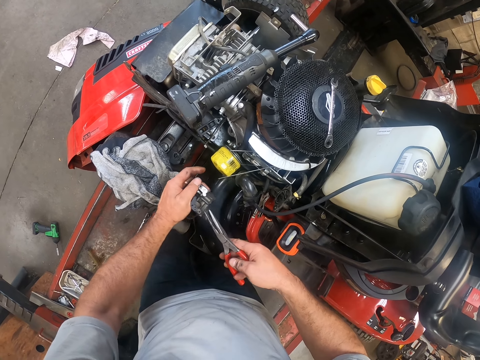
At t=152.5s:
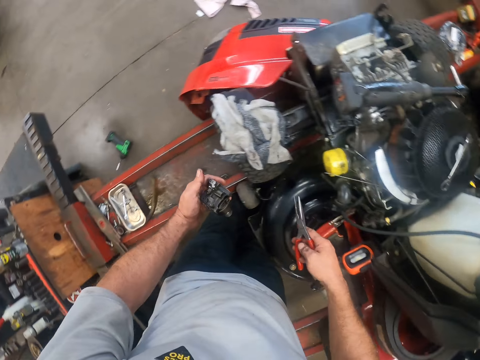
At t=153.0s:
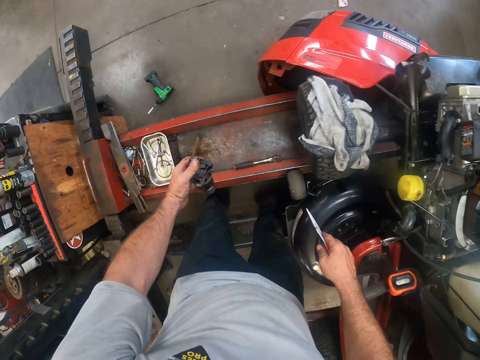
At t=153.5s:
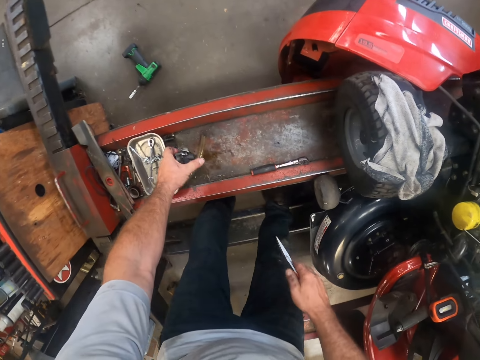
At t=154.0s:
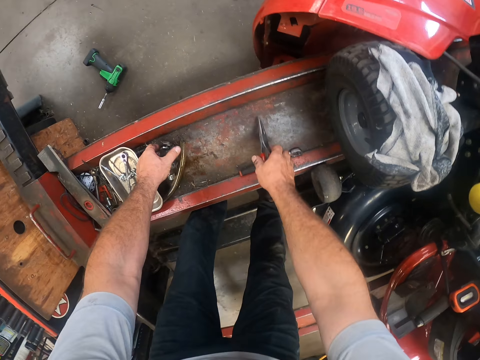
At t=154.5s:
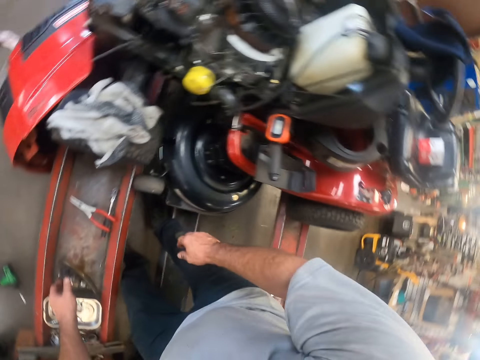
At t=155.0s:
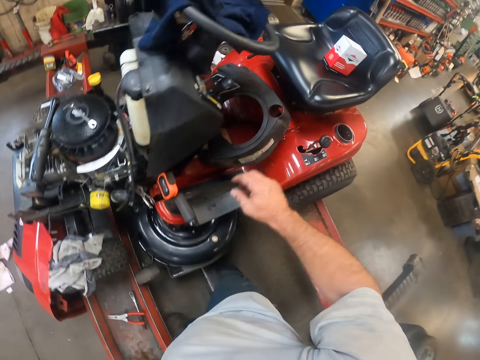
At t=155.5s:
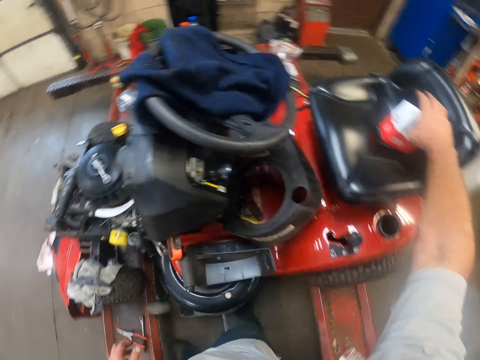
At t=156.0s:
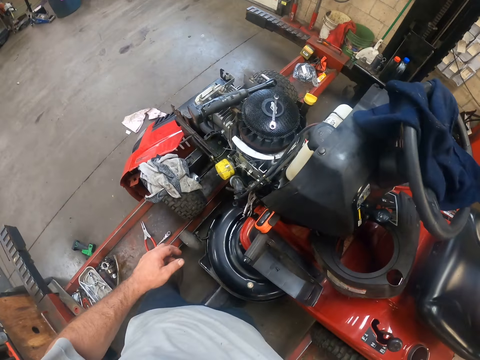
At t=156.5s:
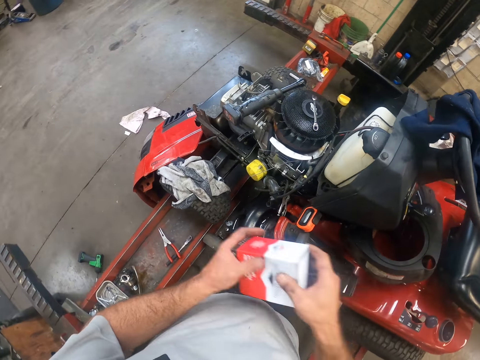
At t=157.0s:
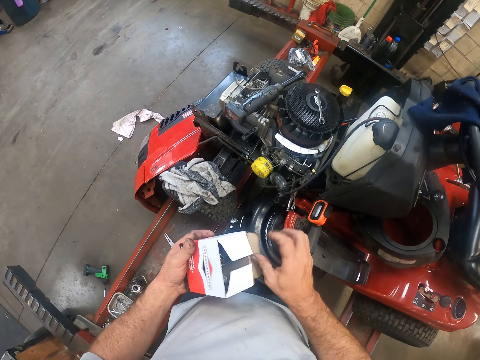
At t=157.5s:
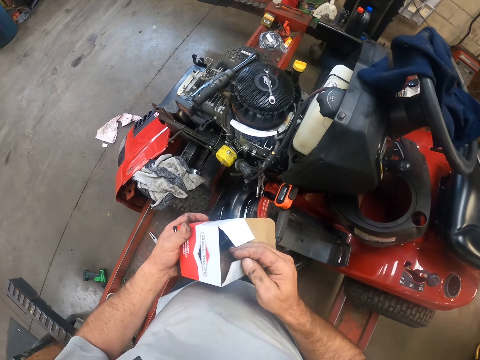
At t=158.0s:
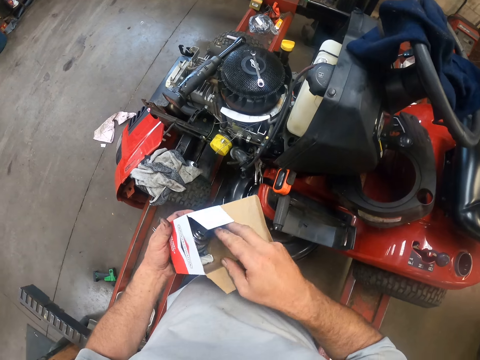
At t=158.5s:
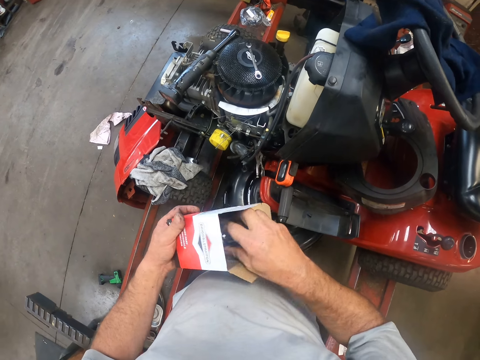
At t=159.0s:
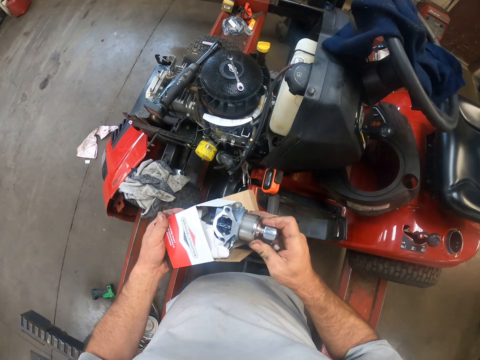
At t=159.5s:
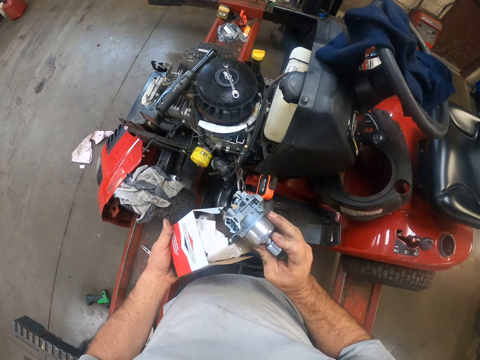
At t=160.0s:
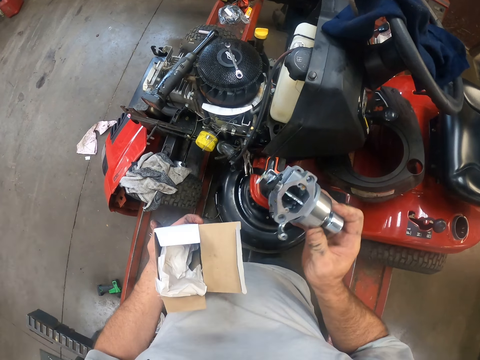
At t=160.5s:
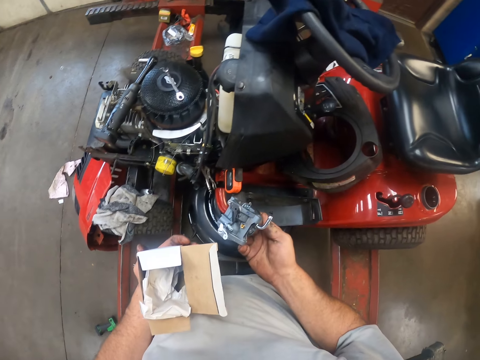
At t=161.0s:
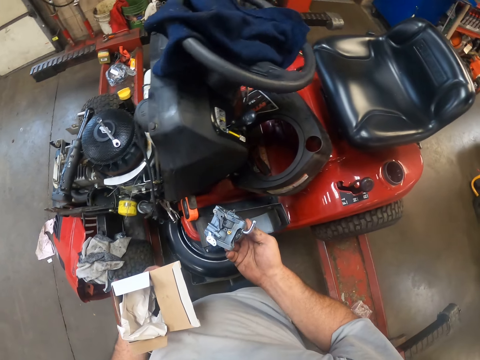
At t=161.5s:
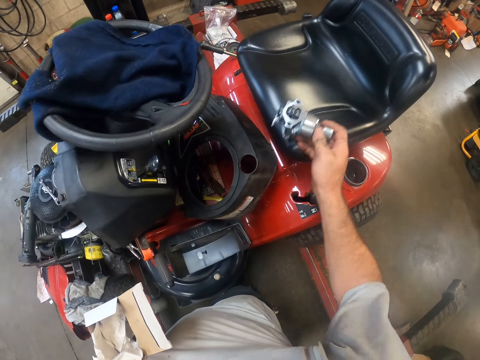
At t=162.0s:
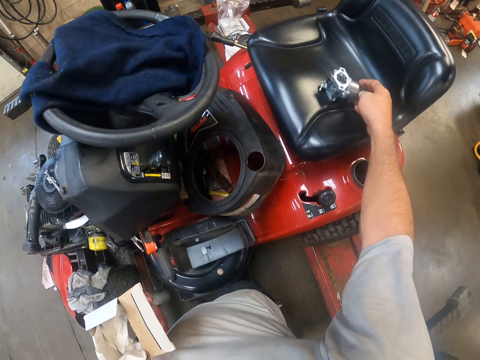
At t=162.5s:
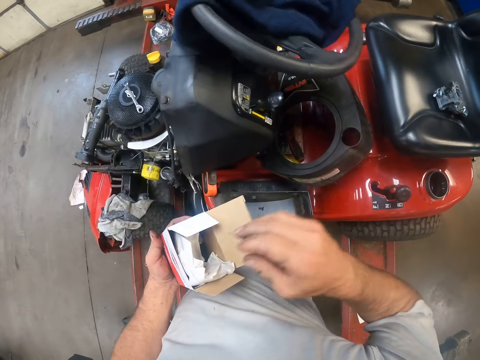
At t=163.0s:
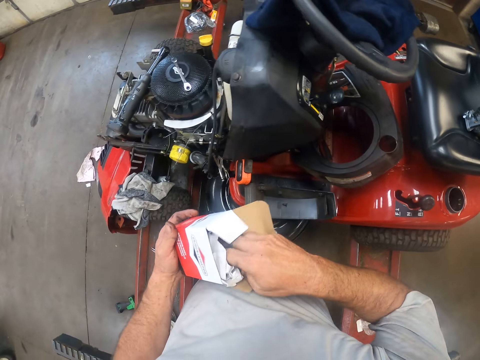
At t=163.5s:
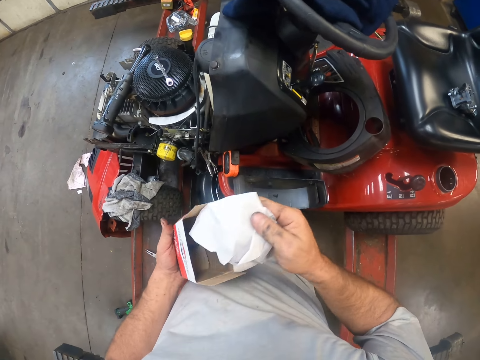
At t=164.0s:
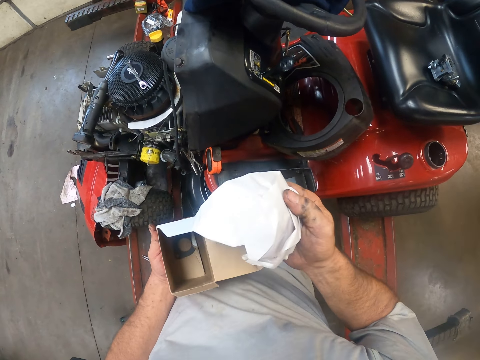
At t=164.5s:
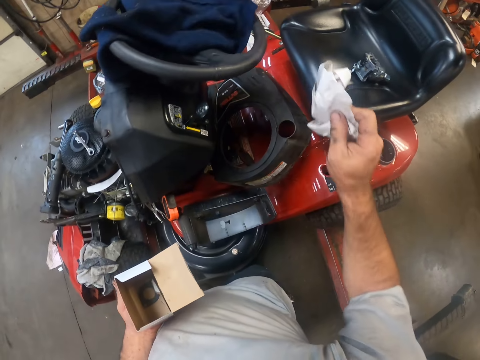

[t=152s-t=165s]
The camera wearer moves part of the engine away. He drops the carburetor on the rail with his left hand. He drops the screwdriver or pliers on the rail with his right hand. He turns to the other side. He picks up a packet or box of carburetor on the seat of the lawn mower with his right hand. He opens the packet of the carburetor with his hands. He holds the box with the other hand. He removes the carburetor from the packet with his hands. He moves something away. He drops the carburetor on the seat of the lawn mower with his right hand. He removes a paper from the packet with his right hand.

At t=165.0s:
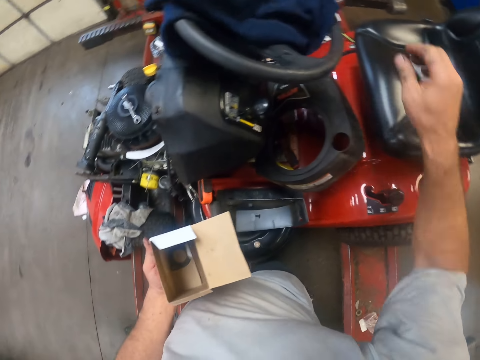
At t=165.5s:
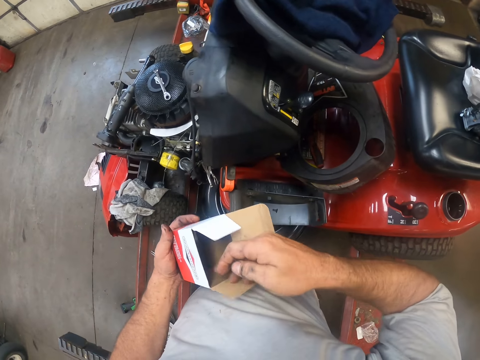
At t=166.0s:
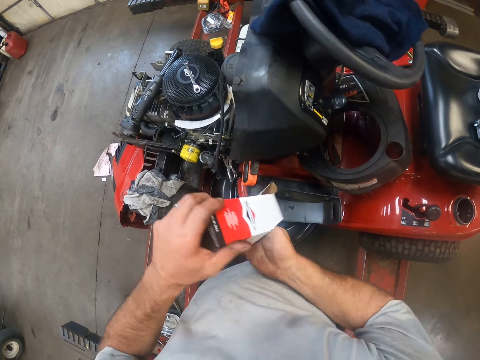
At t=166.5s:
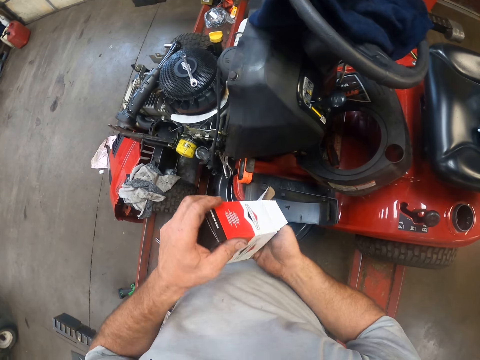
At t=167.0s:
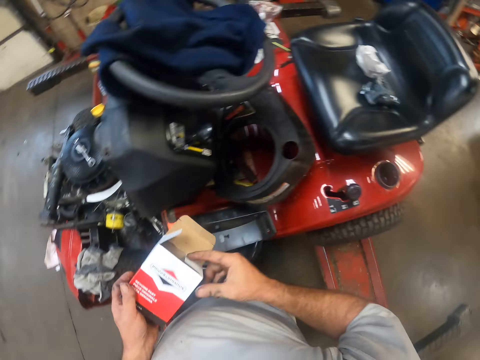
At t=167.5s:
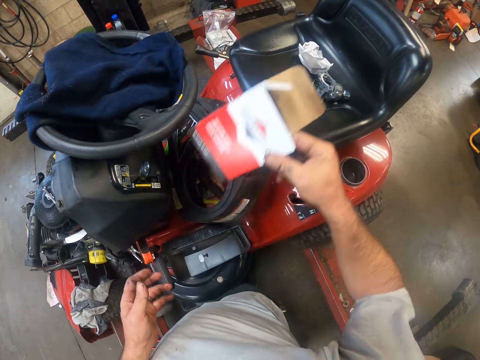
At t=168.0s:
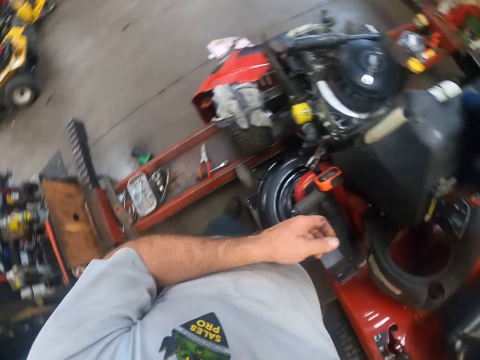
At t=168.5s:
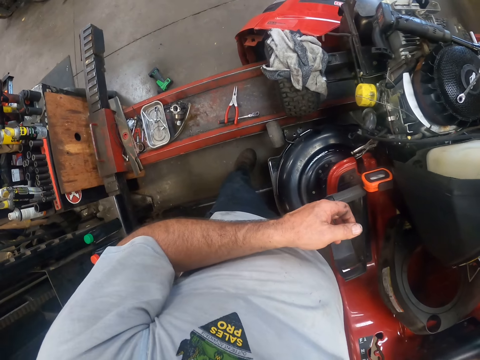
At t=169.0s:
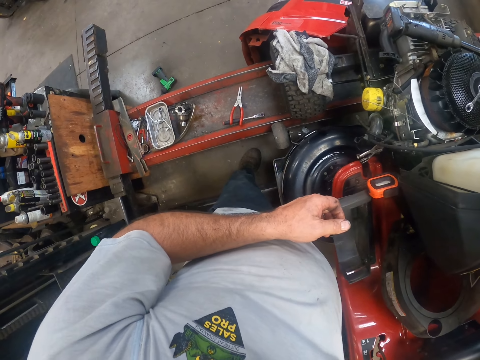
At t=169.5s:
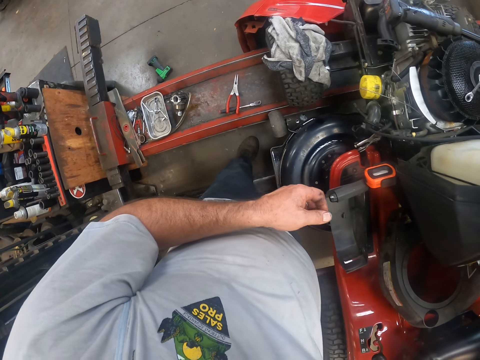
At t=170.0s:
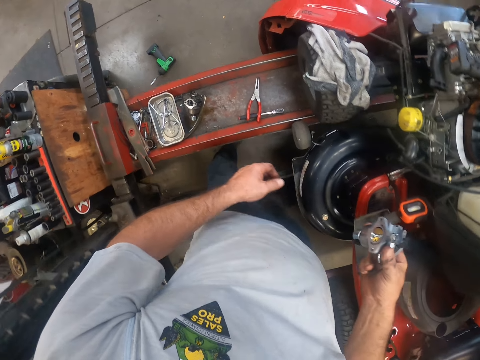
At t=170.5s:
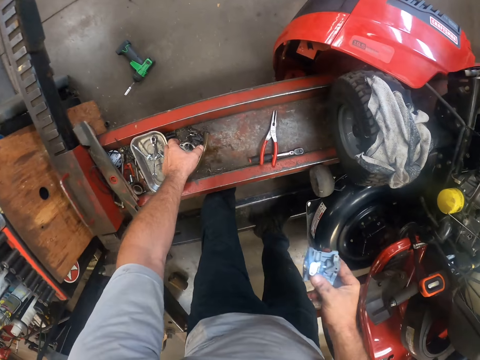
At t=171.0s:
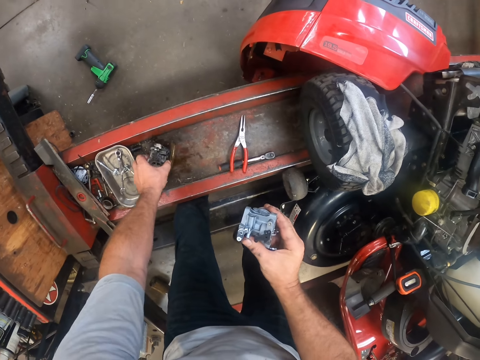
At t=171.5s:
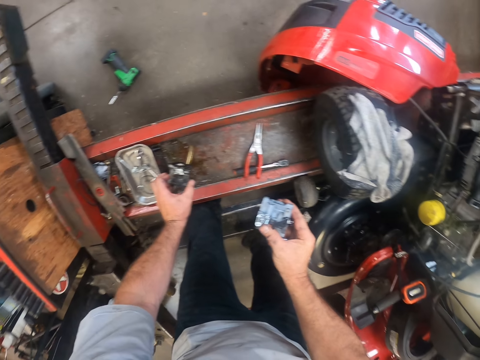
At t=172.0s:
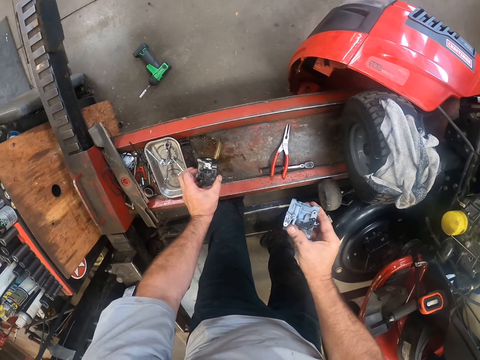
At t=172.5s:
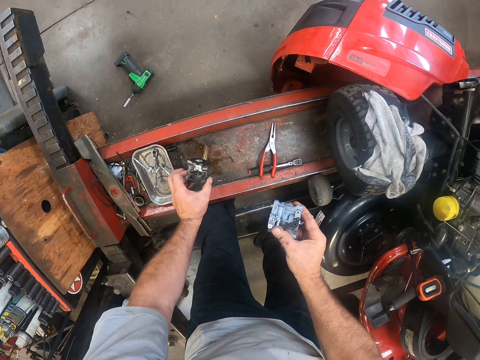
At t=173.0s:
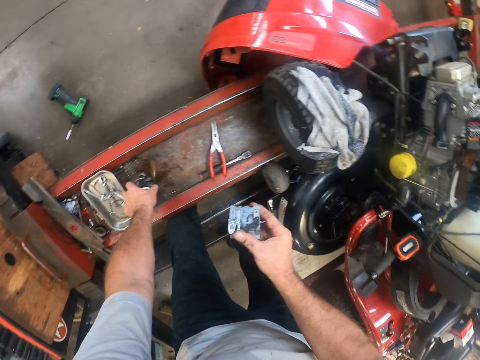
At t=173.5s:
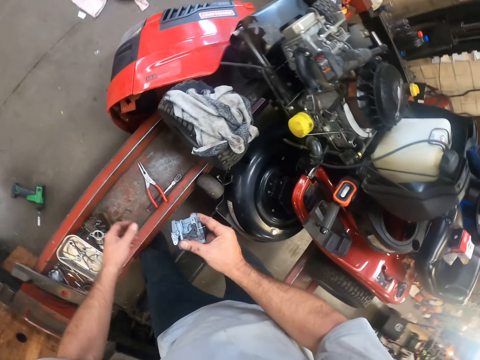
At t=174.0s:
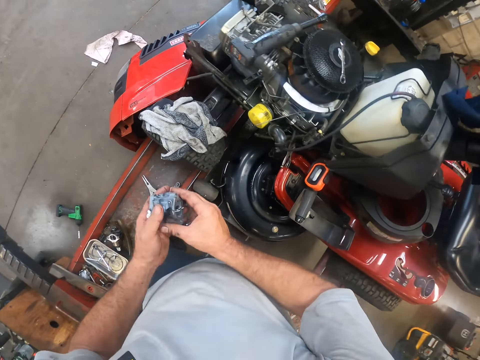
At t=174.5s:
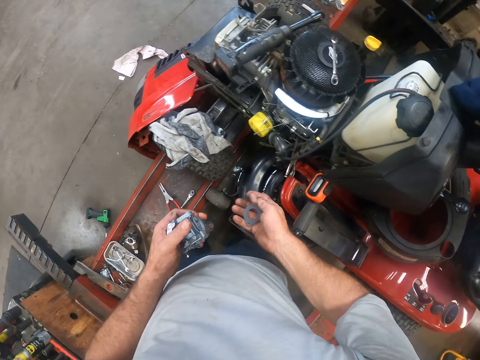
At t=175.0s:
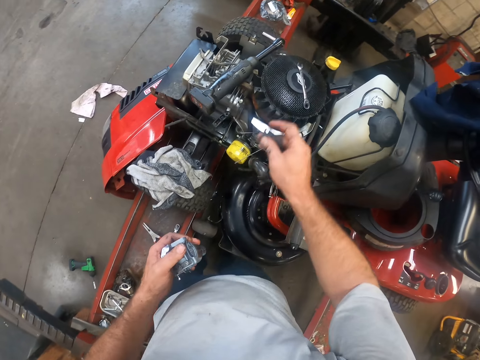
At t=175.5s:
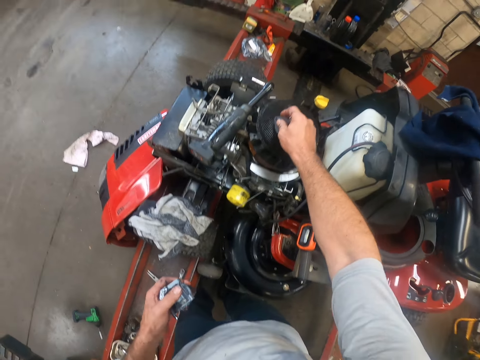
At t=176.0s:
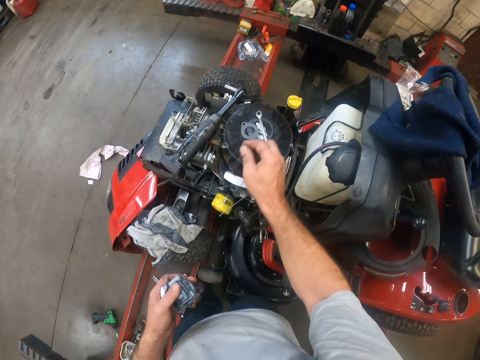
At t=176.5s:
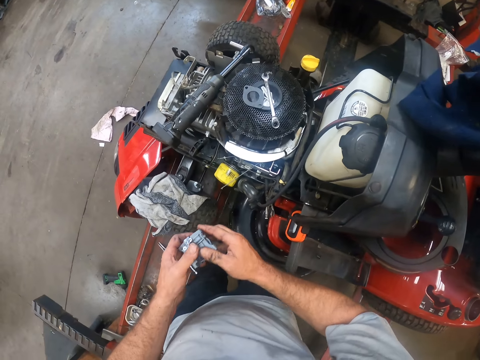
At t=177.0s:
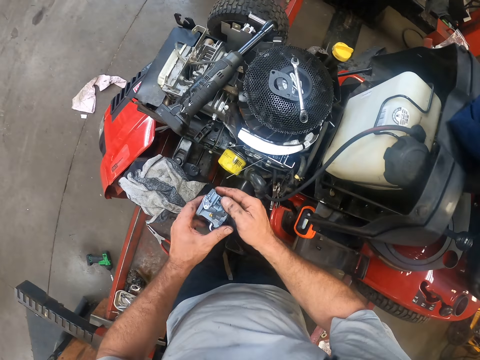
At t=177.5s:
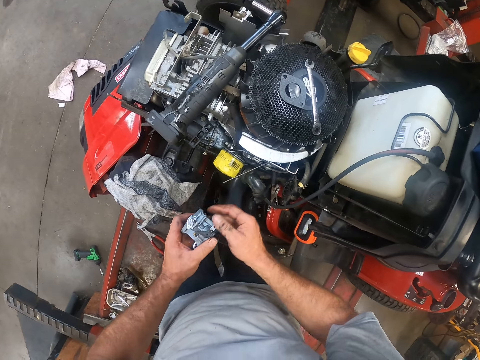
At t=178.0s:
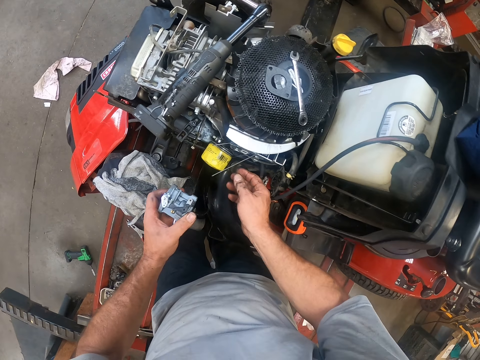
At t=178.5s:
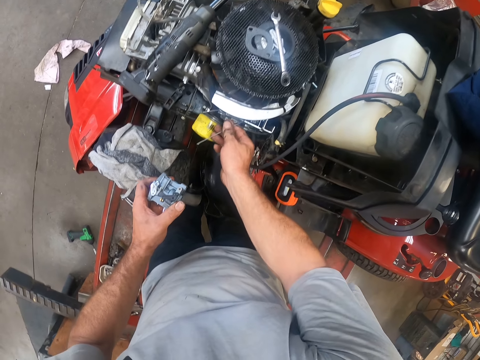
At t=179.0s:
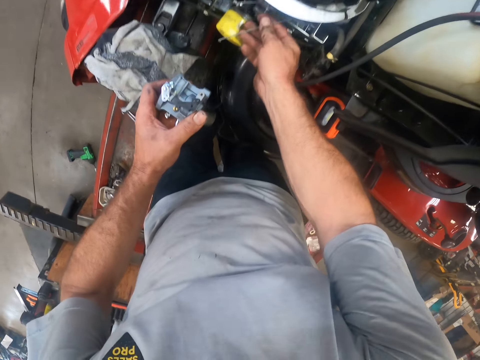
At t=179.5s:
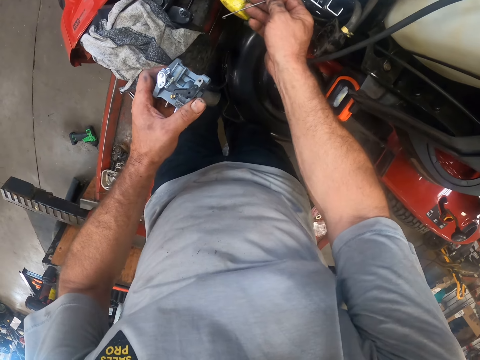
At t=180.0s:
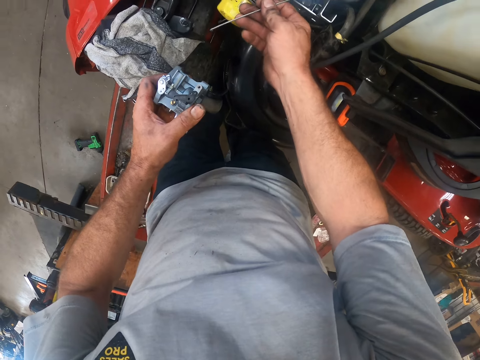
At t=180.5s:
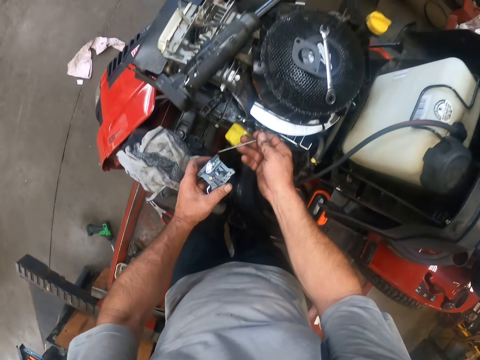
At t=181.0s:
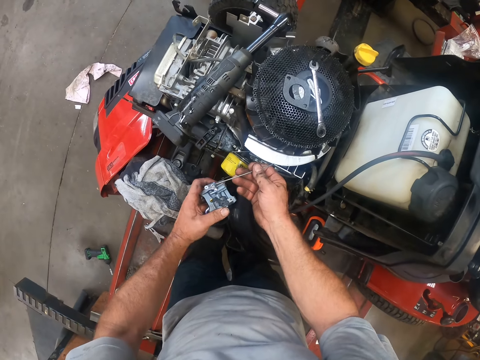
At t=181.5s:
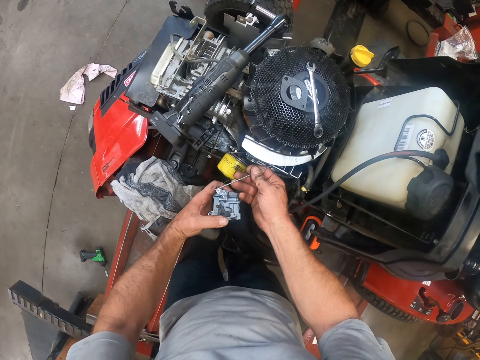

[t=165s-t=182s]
The camera wearer drops the paper on the seat of the lawn mower with his right hand. He removes a washer from the packet with his hands. He drops the packet on the seat of the lawn mower with his right hand. He holds the packet or box with the other hand. He moves the box aside. He moves the right hand. He picks up the carburetor on the rail with his left hand. He drops the carburetor on the rail with his left hand. He holds something with the other hand. He passes the carburetor in his right hand to his left hand. He moves his right hand towards the engine. He drops the washer in his right hand on the lawn mower. He holds the carburetor with both hands. He moves something. He removes a hand from something. He moves a hand to the engine. He couples the carburetor to the lawn mower with his hands. He holds part of the engine.
